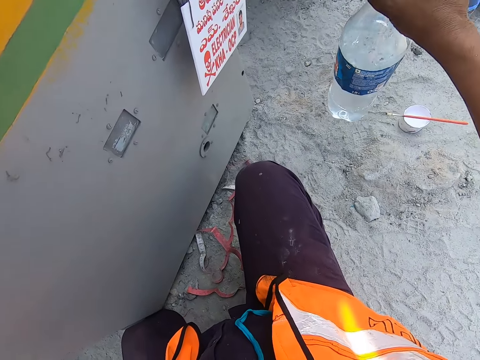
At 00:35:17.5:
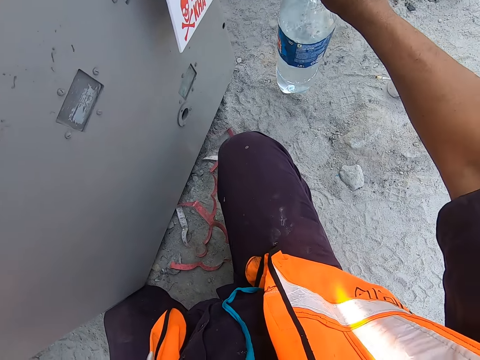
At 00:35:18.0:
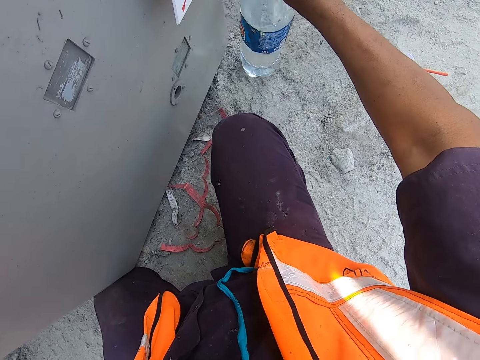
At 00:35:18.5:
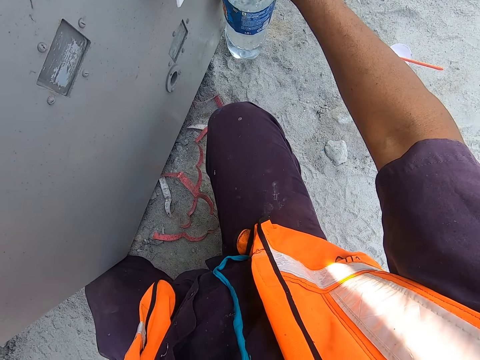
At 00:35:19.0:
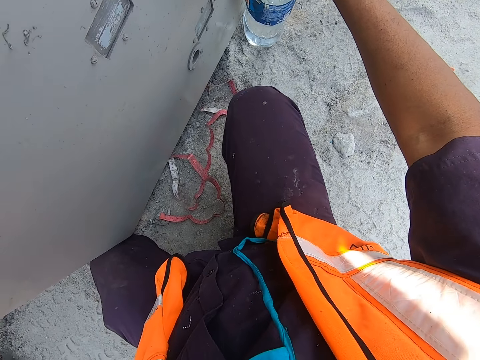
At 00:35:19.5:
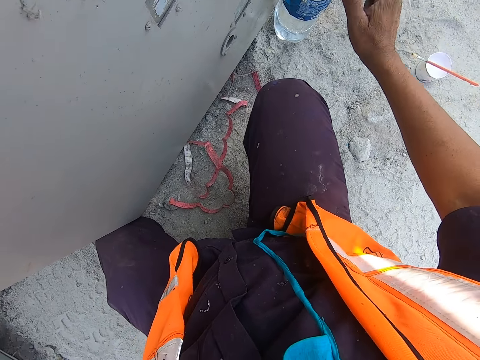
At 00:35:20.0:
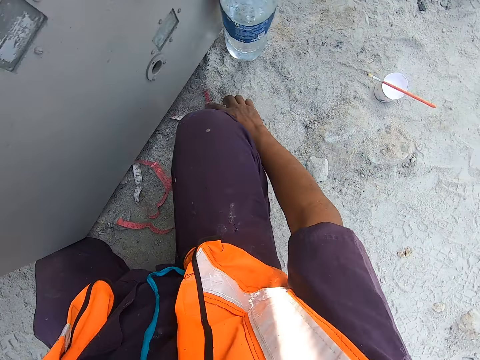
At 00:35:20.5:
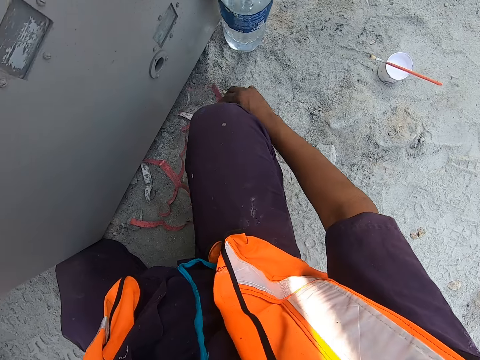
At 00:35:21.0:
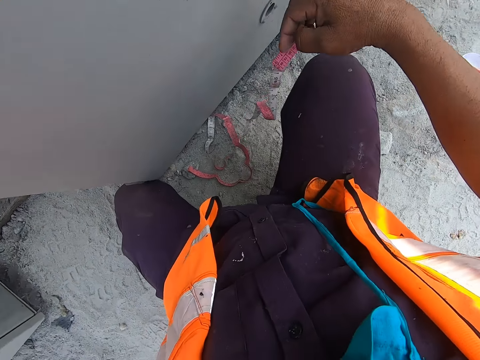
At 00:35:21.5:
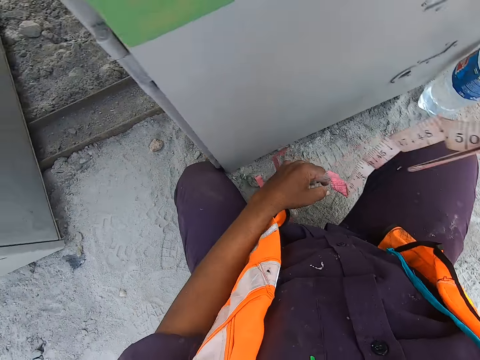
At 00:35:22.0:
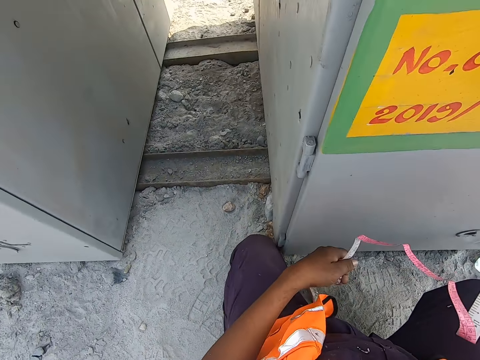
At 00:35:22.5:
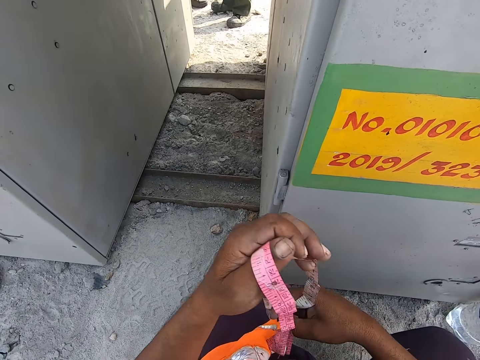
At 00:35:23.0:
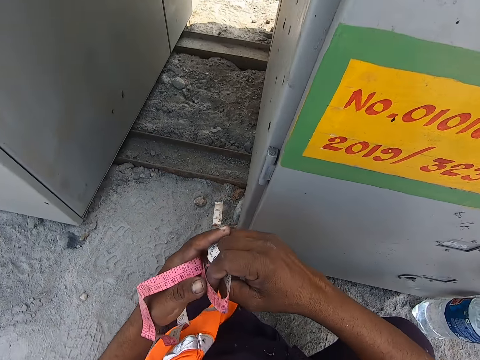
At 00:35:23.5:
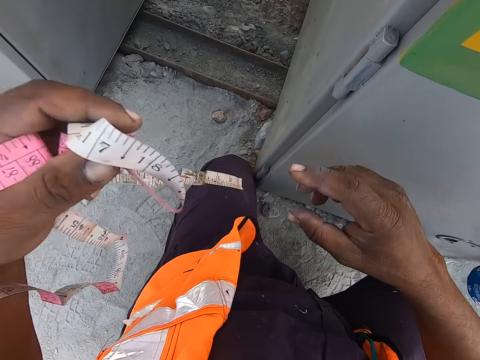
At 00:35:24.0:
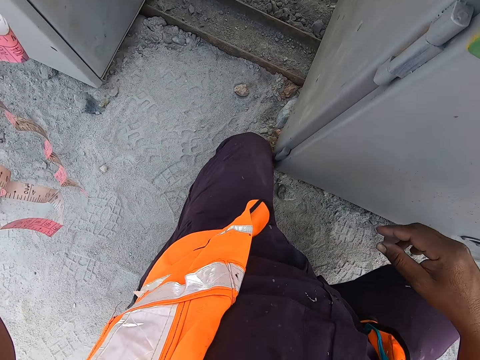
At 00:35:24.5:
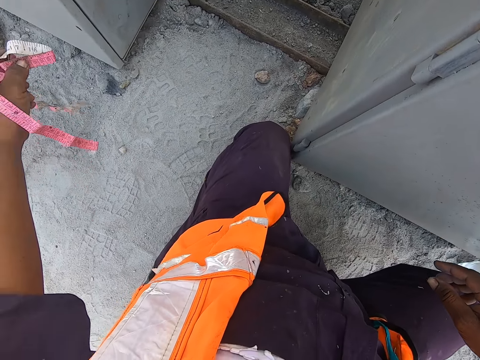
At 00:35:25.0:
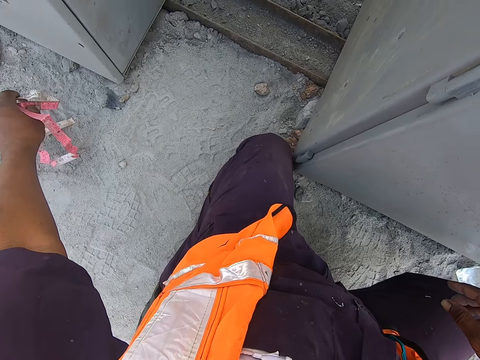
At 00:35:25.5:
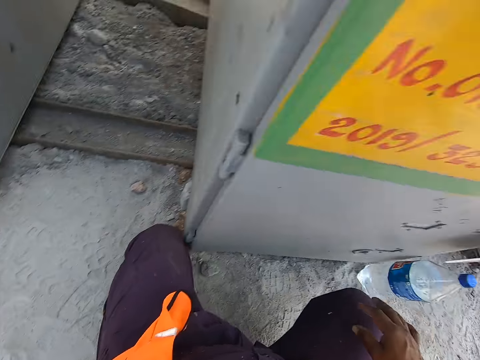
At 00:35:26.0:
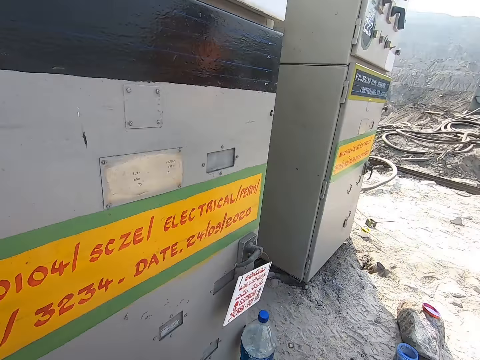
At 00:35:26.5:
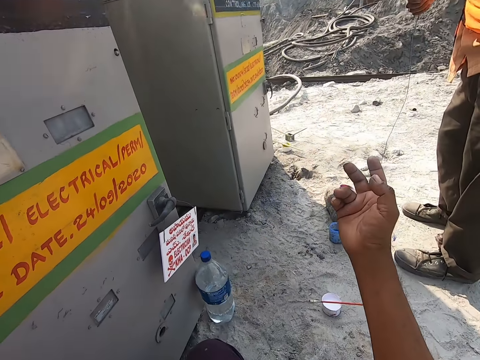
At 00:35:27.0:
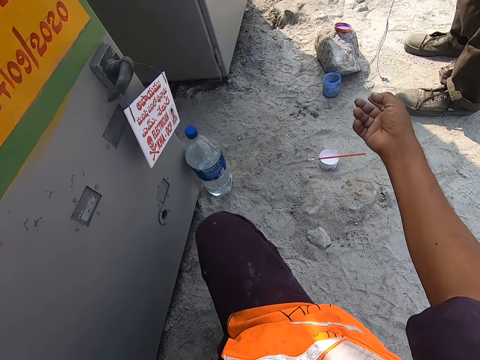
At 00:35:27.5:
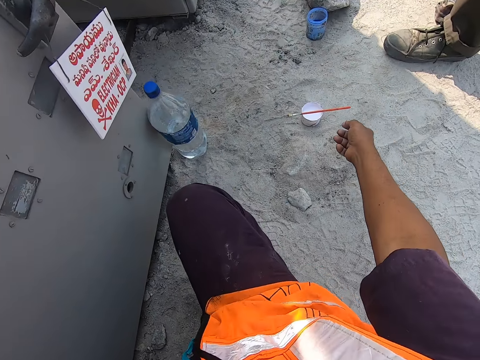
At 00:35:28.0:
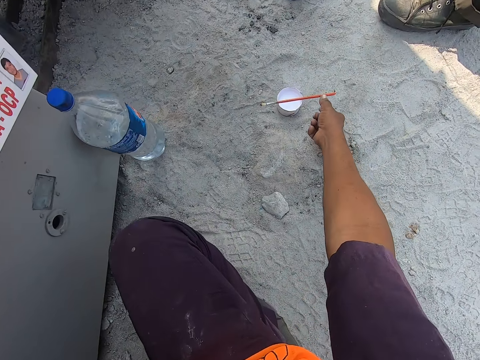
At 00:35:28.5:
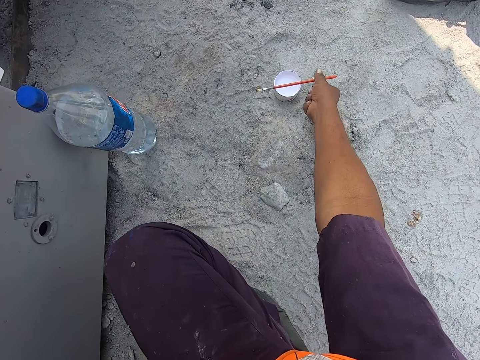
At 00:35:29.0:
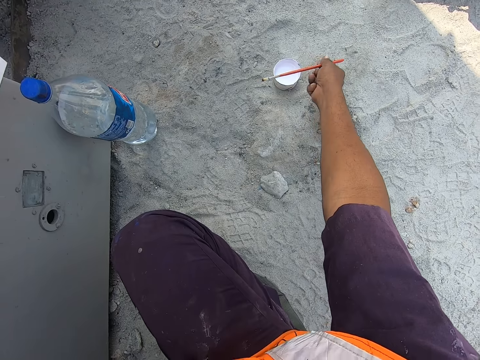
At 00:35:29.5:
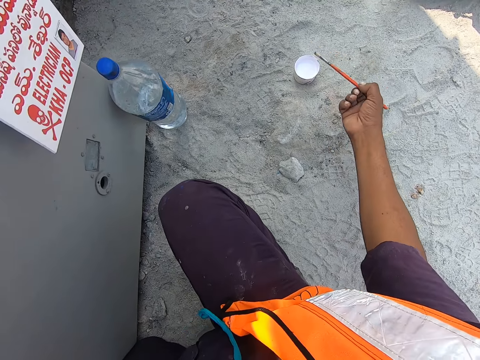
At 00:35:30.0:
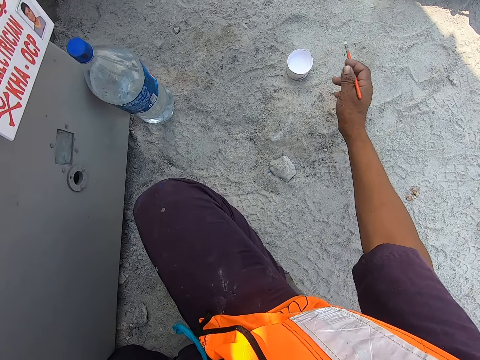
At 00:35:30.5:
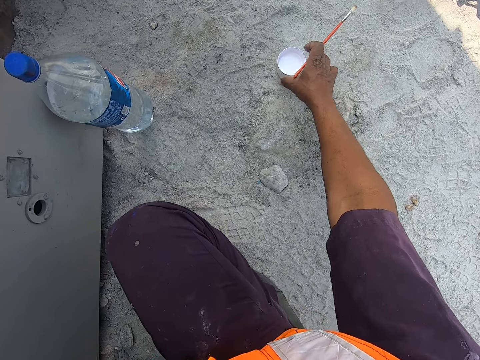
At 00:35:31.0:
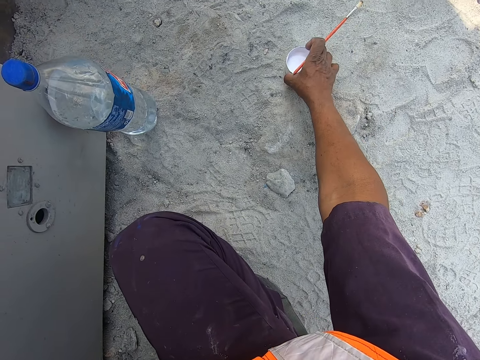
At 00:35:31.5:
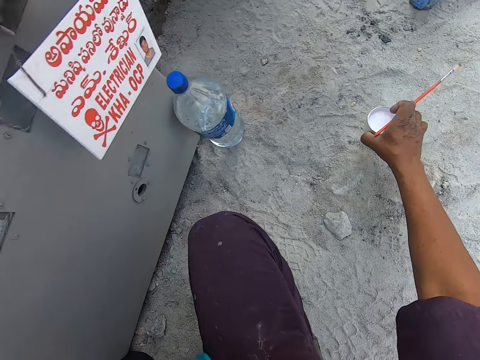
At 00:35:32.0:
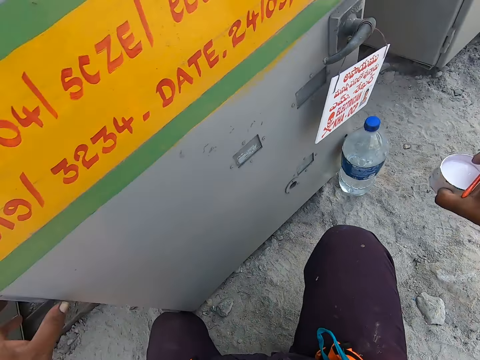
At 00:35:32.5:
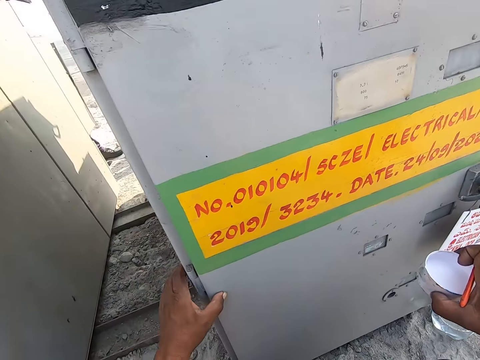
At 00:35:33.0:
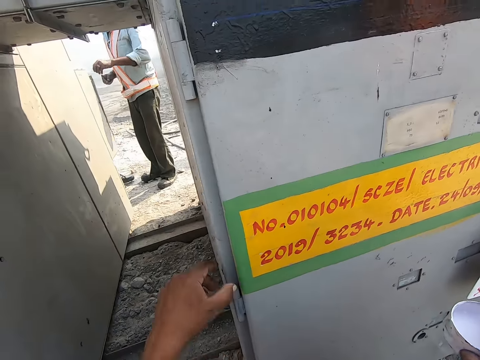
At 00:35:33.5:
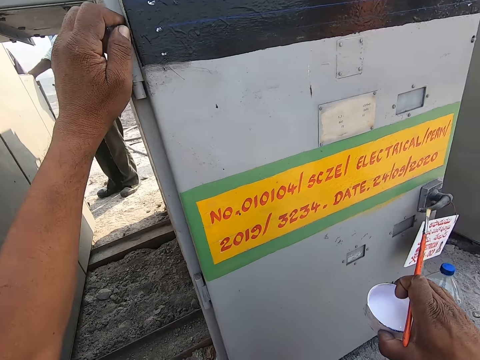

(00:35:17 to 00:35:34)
The camera wearer places the bottle on the ground. They pick up a tape measure from the ground, move the tape measure, and drop the tape measure on the ground. They interact with the person. They pick up the brush from the container. They pick up the container from the ground.

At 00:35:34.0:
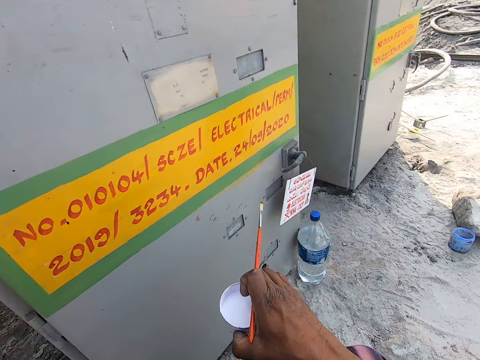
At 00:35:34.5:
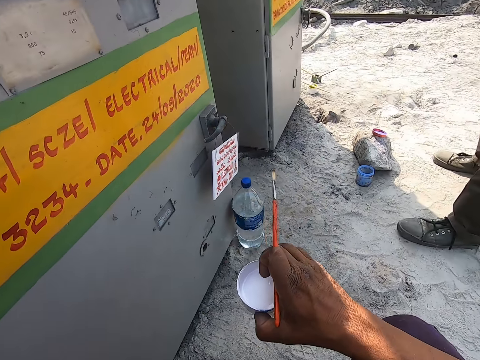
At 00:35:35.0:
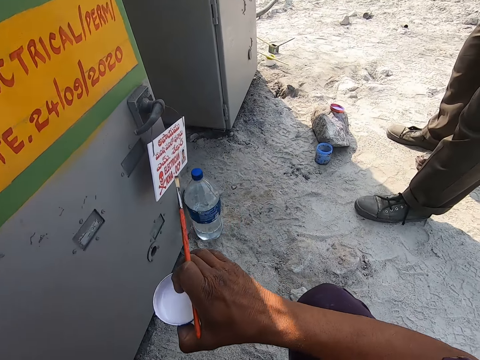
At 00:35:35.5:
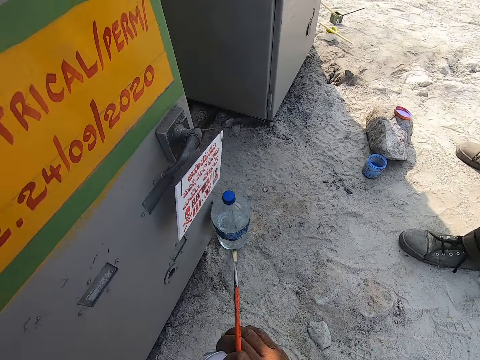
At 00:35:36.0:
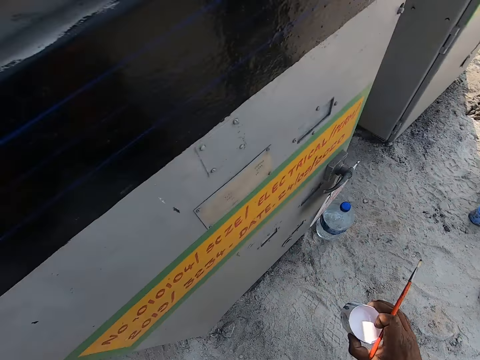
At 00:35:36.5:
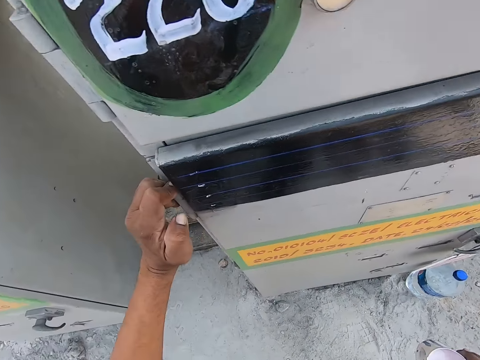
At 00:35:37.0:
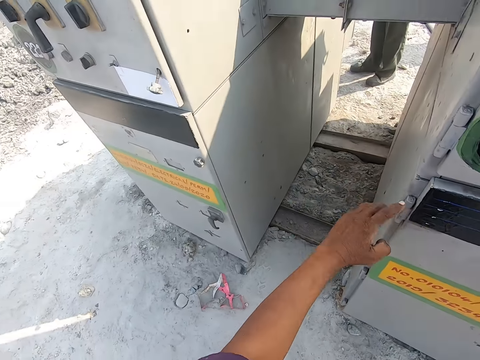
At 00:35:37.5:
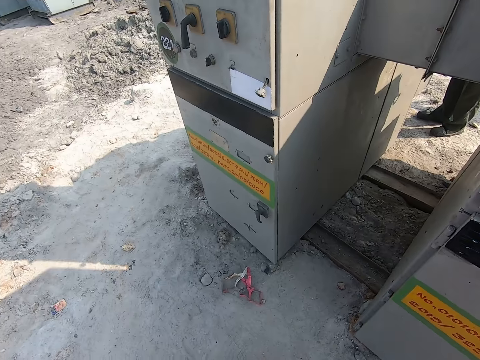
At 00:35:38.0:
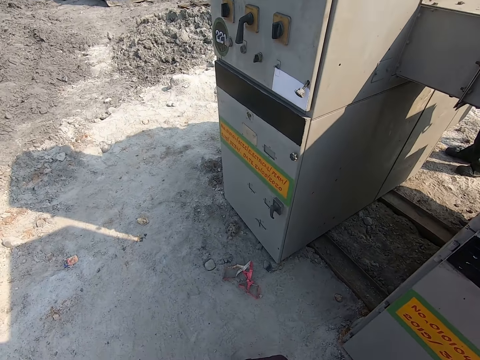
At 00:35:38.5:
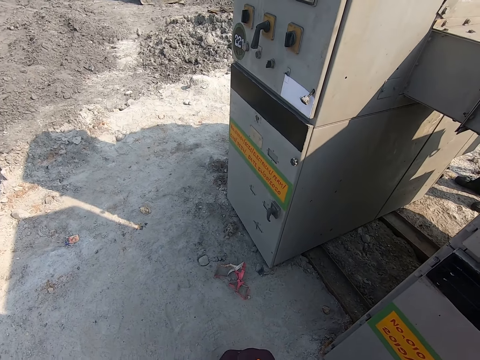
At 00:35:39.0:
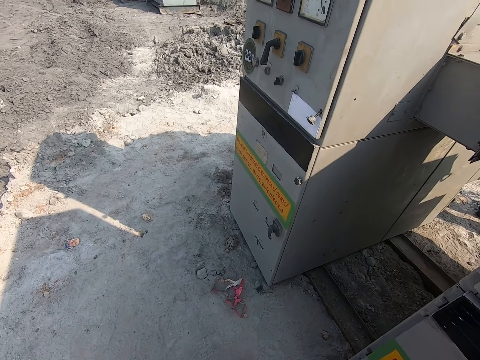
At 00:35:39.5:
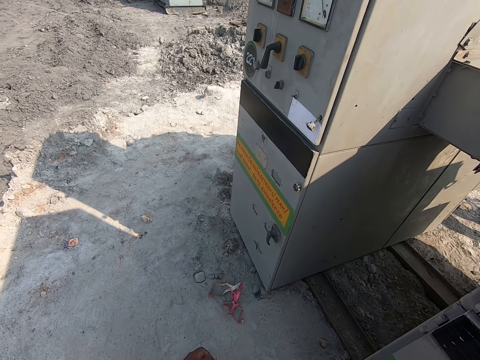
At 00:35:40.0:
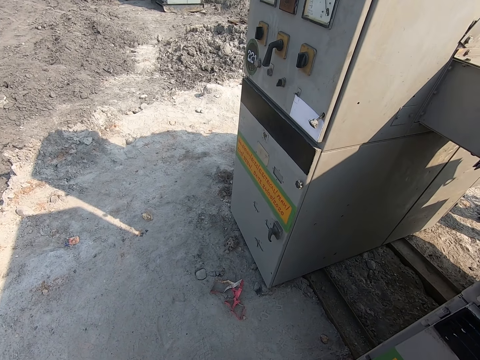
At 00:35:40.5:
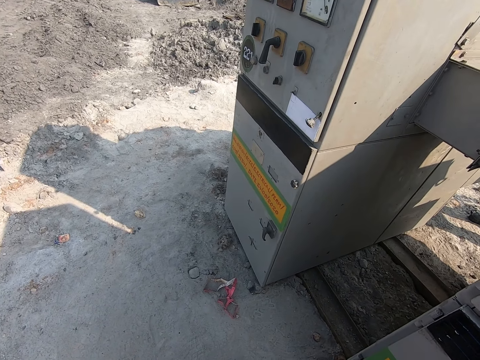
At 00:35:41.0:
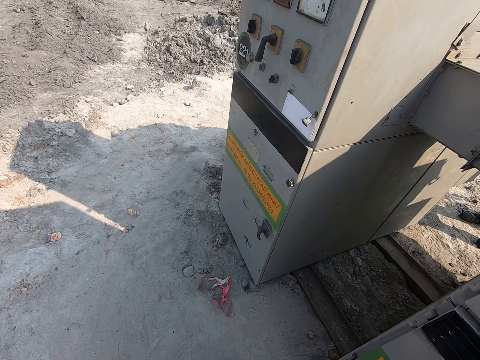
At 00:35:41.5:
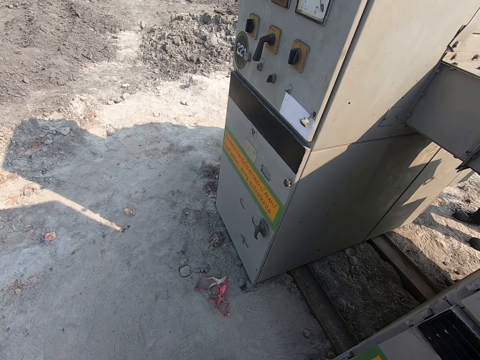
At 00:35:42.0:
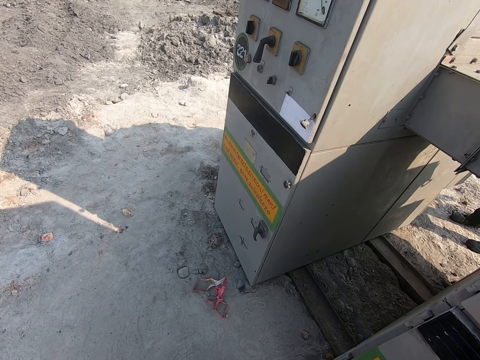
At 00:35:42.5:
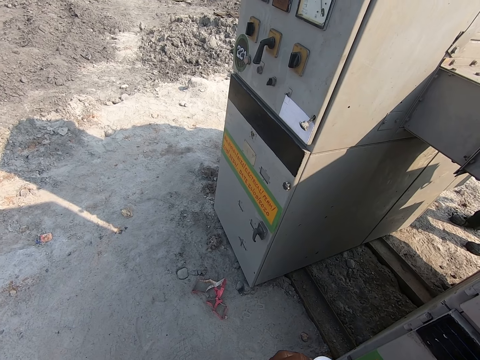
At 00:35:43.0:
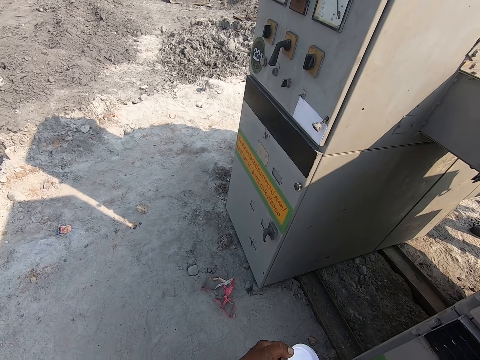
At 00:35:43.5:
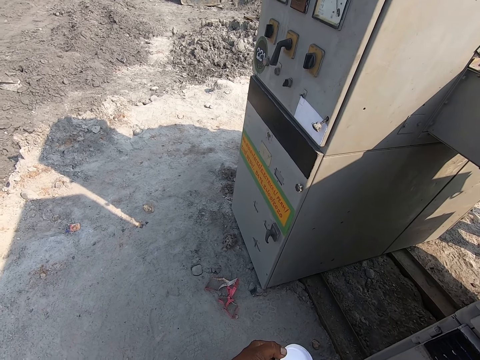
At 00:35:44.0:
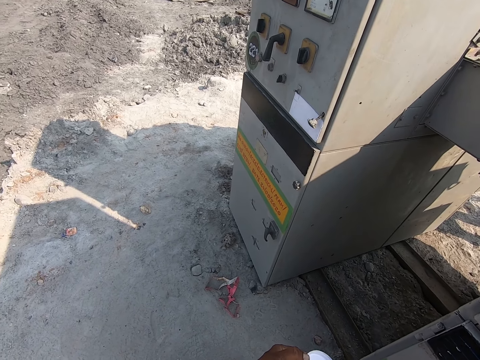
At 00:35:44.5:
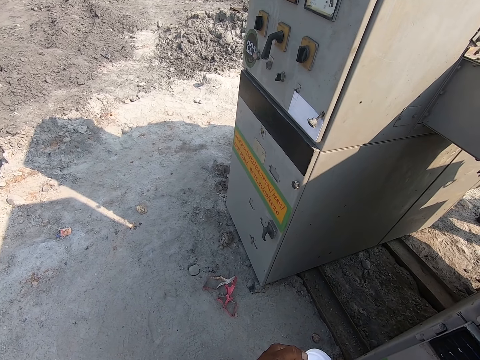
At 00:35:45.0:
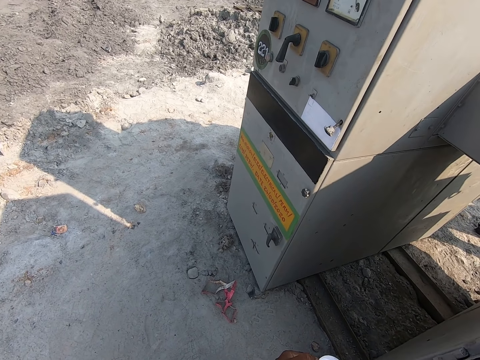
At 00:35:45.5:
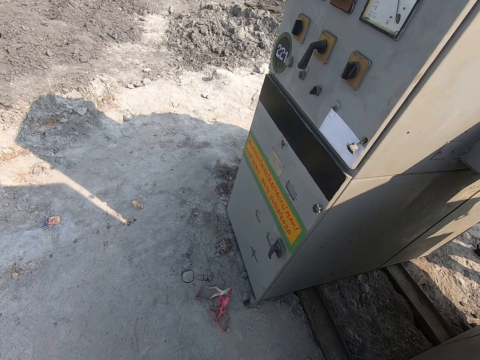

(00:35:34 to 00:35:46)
The camera wearer stands up from the ground. They talk and look around.
